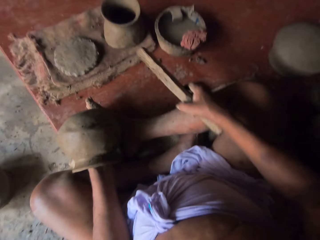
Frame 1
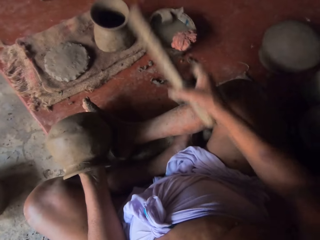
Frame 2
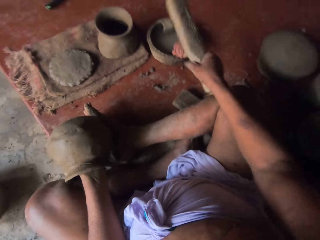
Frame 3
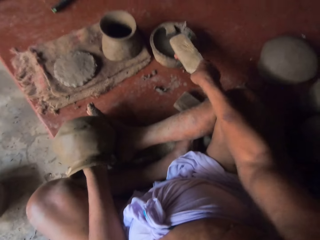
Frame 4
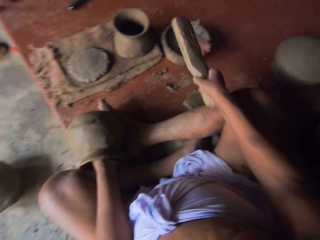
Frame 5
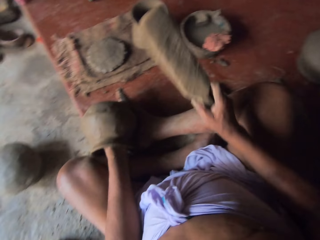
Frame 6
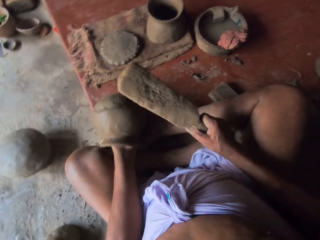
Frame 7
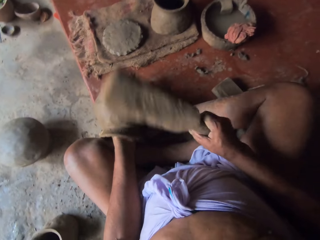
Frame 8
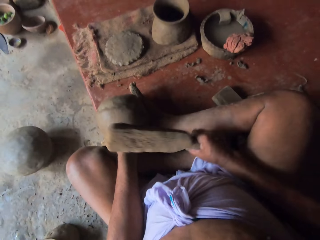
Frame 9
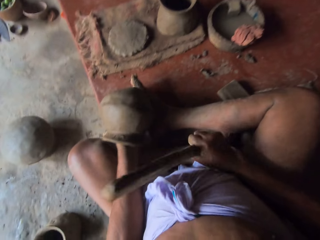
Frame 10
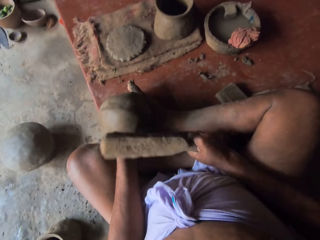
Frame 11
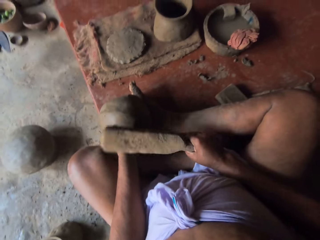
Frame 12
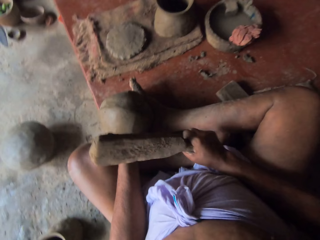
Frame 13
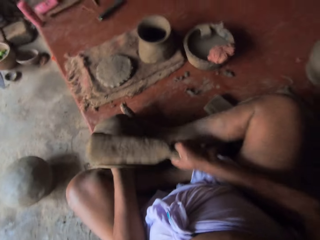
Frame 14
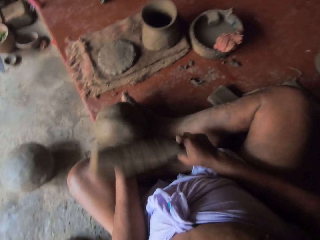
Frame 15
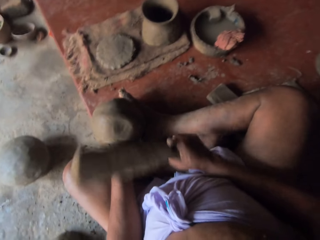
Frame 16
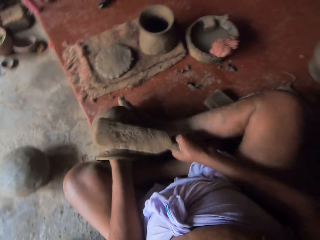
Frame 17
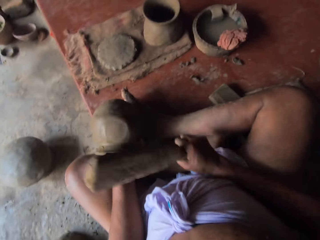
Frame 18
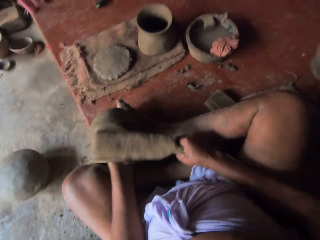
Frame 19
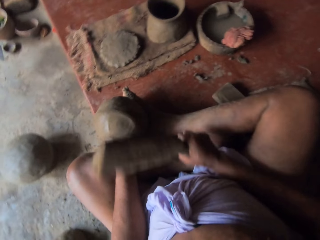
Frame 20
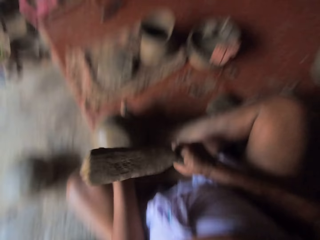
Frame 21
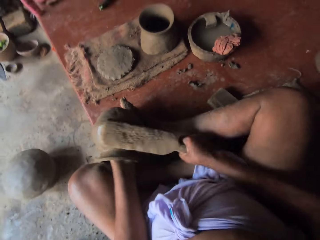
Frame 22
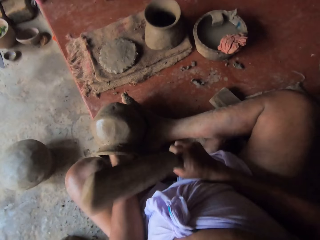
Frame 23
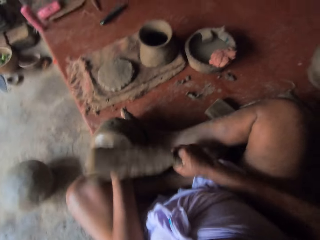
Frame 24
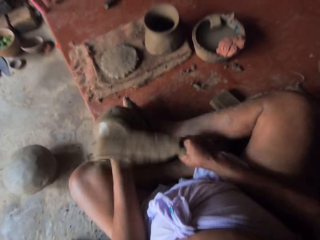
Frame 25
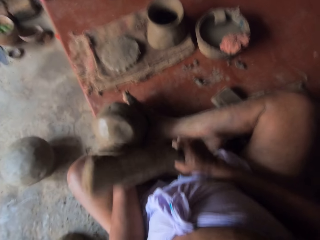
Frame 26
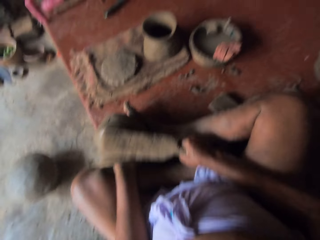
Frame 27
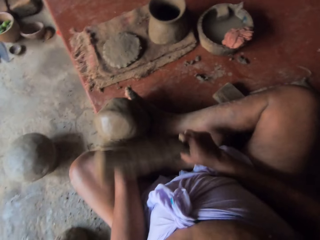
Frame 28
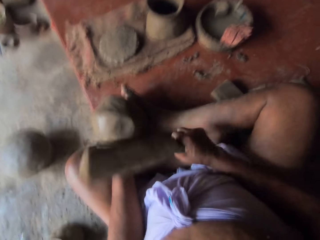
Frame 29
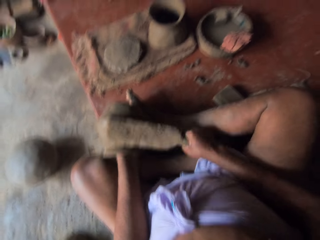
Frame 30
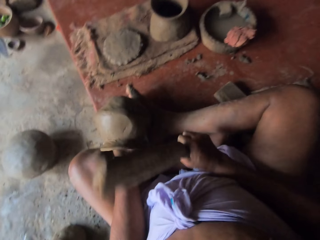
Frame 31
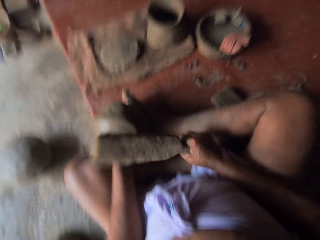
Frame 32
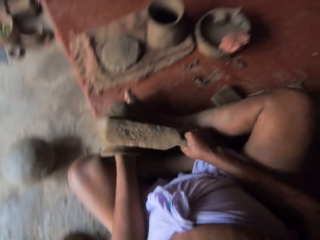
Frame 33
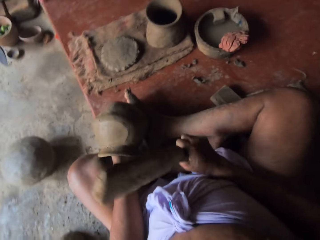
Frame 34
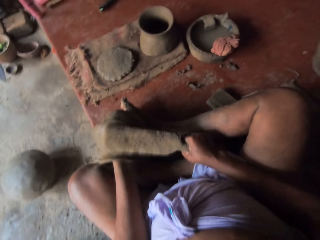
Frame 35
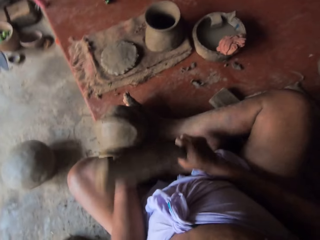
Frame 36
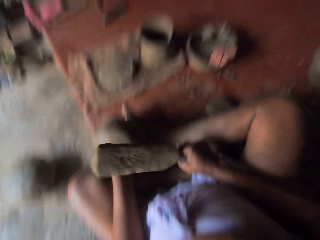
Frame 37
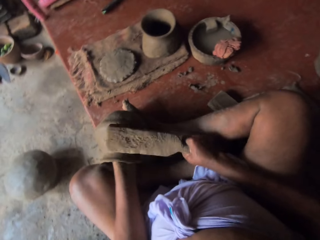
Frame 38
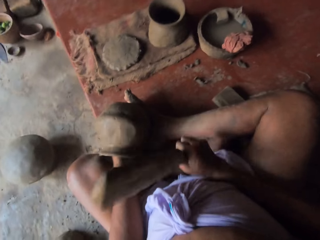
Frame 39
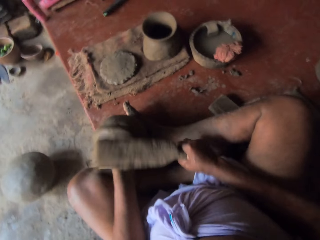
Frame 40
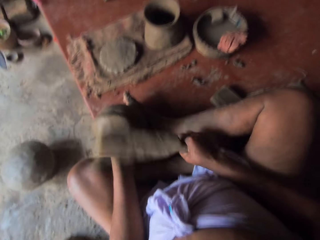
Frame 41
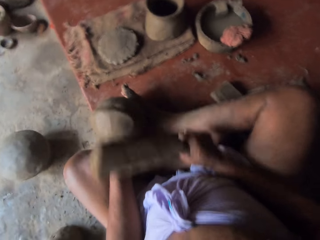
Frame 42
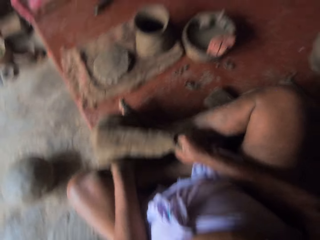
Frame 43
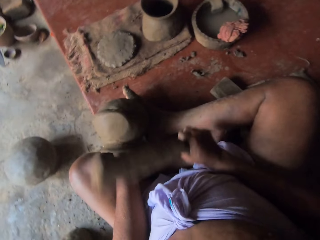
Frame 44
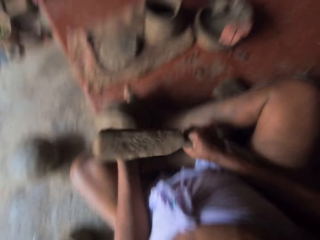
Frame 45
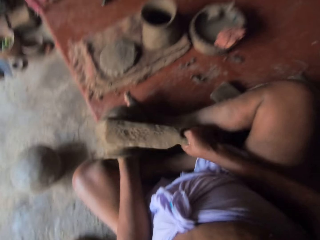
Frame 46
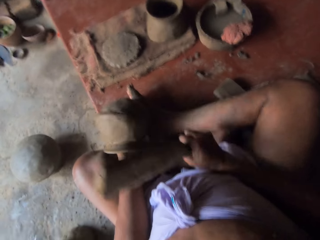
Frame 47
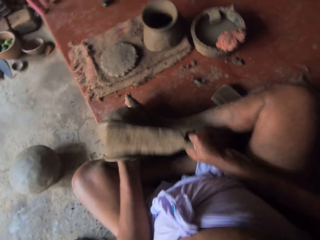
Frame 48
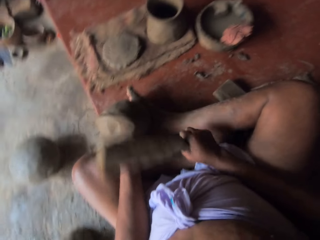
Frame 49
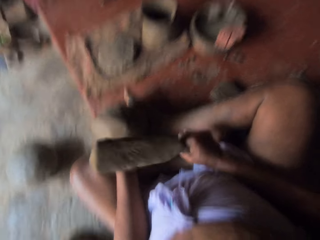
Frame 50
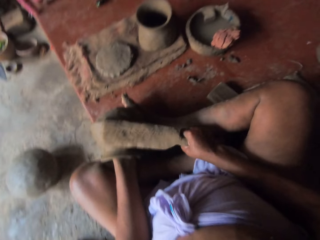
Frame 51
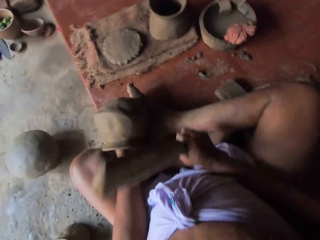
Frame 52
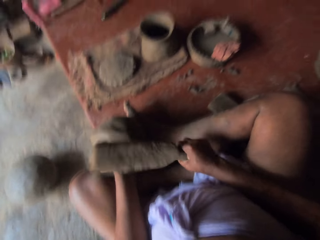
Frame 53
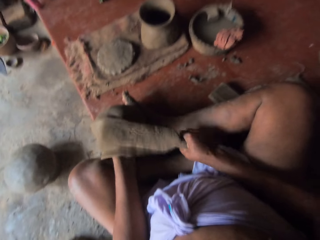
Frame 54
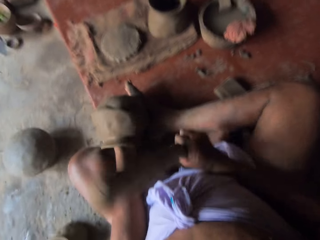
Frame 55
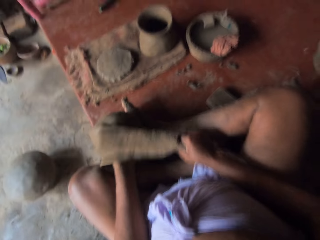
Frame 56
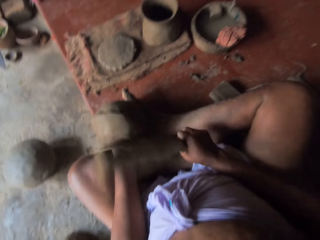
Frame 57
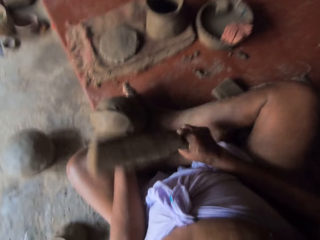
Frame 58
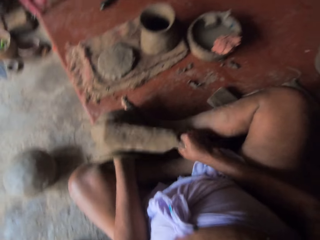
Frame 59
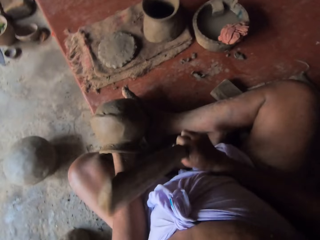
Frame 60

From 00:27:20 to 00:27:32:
The camera wearer dips the wood in water. They mold a pot. They hit the pottery with the wood.

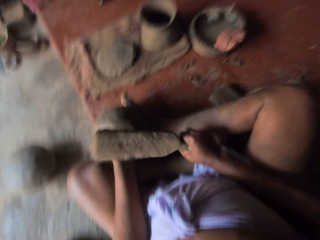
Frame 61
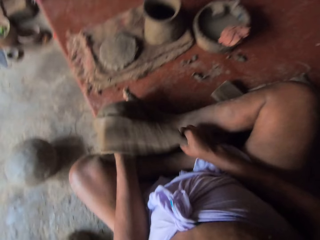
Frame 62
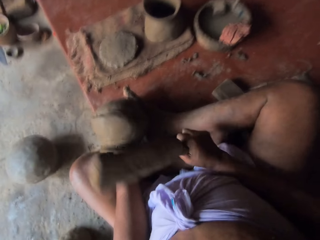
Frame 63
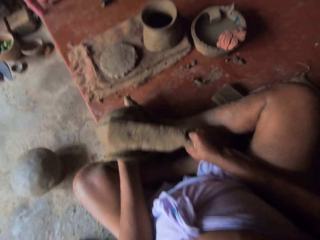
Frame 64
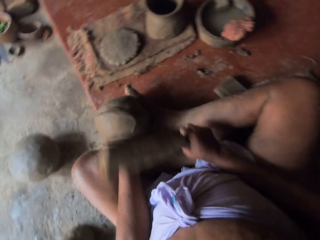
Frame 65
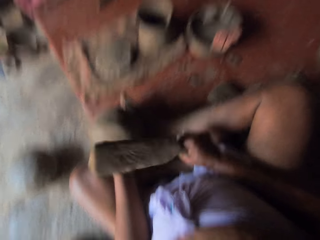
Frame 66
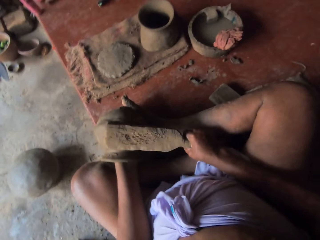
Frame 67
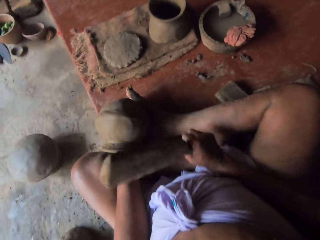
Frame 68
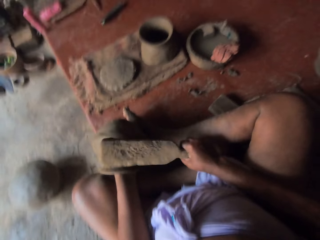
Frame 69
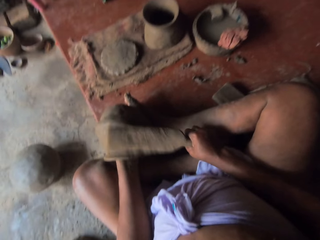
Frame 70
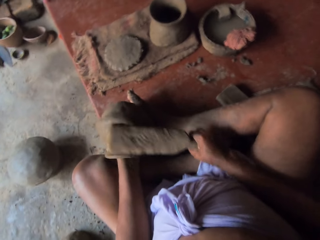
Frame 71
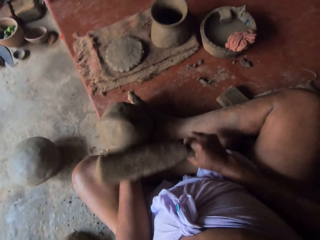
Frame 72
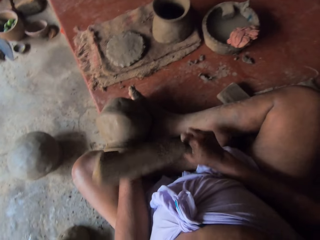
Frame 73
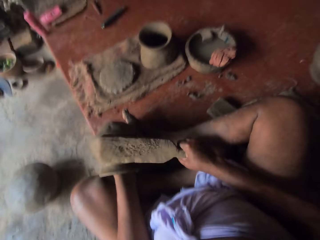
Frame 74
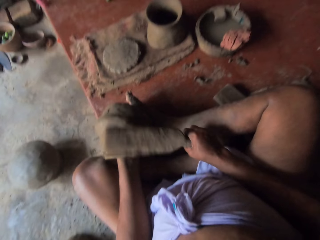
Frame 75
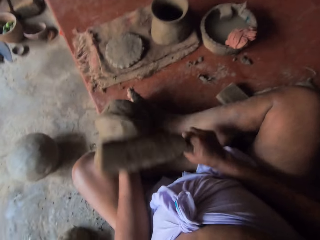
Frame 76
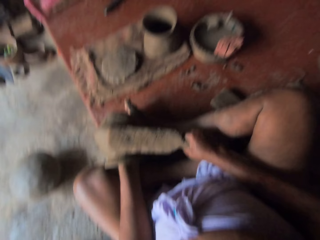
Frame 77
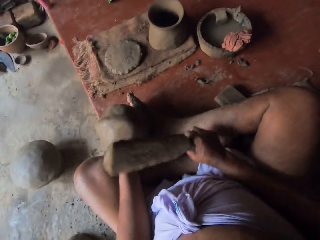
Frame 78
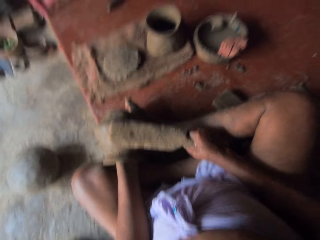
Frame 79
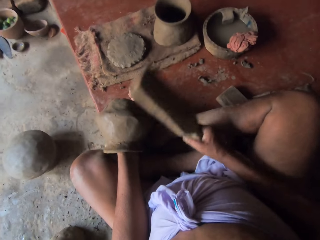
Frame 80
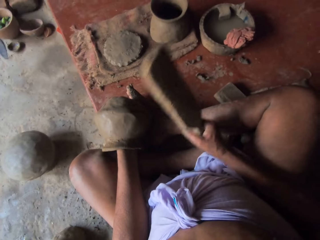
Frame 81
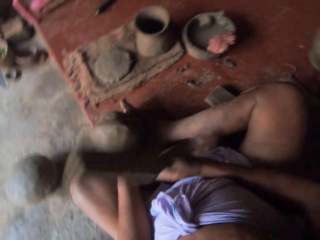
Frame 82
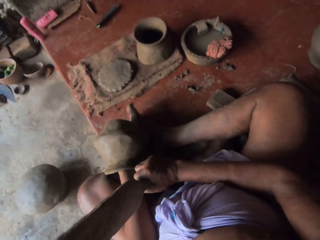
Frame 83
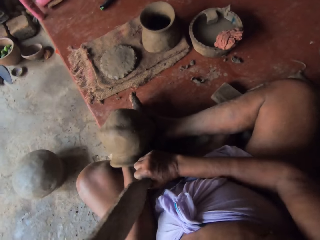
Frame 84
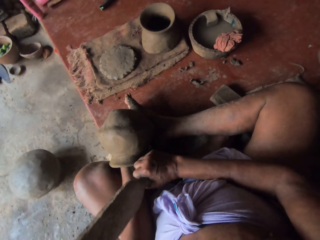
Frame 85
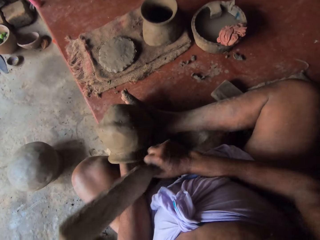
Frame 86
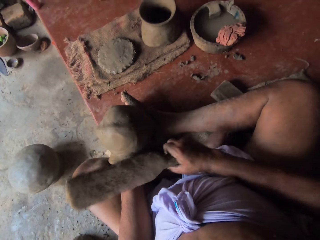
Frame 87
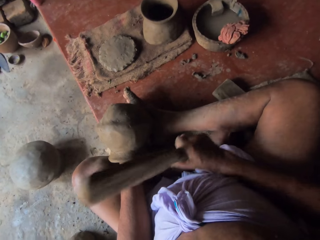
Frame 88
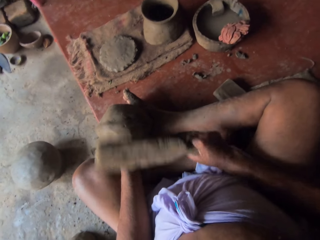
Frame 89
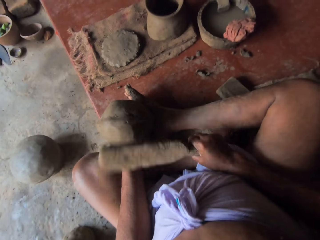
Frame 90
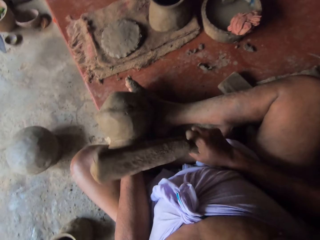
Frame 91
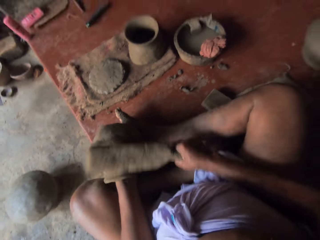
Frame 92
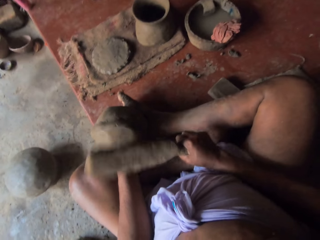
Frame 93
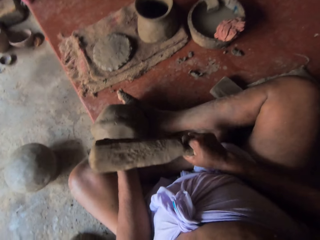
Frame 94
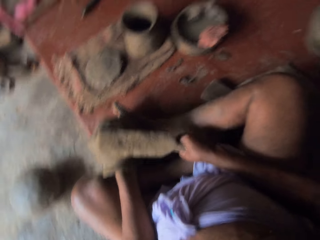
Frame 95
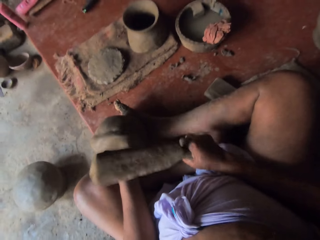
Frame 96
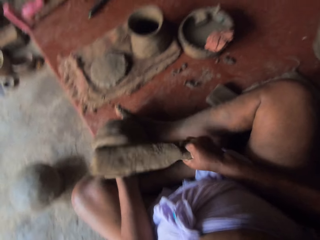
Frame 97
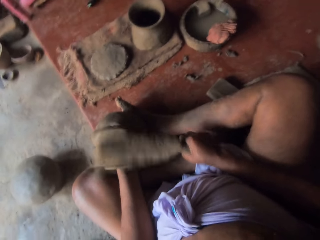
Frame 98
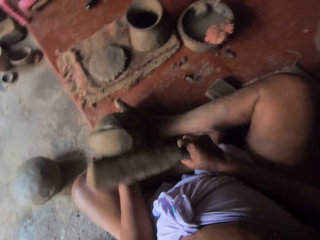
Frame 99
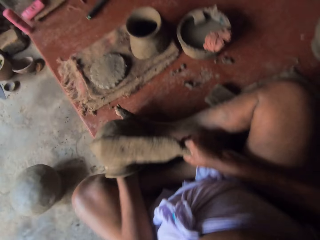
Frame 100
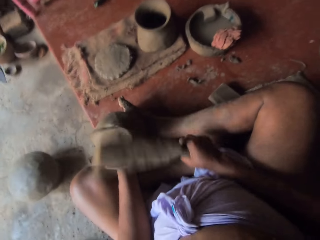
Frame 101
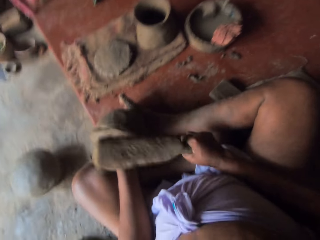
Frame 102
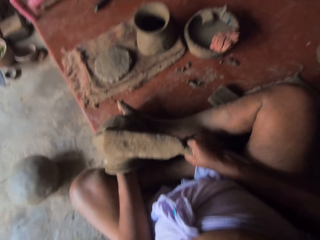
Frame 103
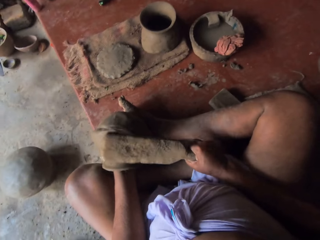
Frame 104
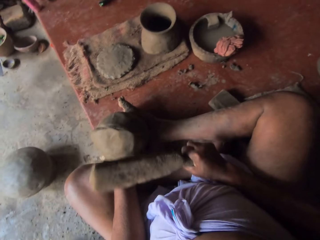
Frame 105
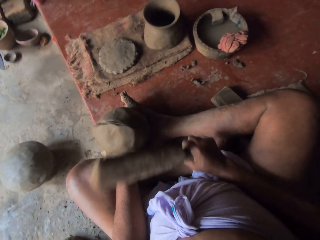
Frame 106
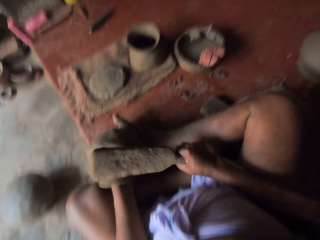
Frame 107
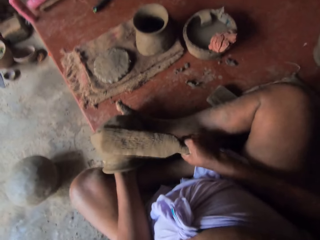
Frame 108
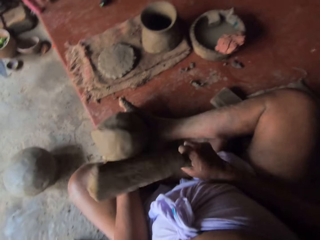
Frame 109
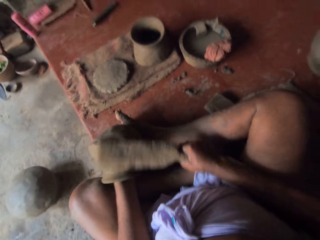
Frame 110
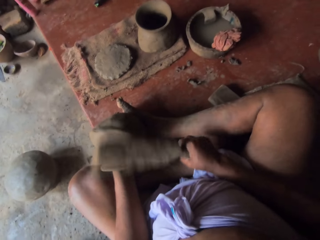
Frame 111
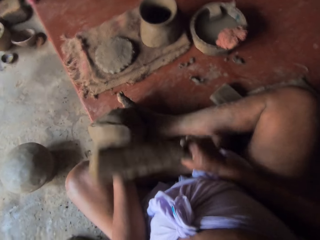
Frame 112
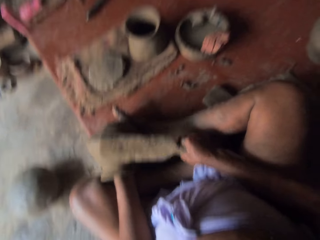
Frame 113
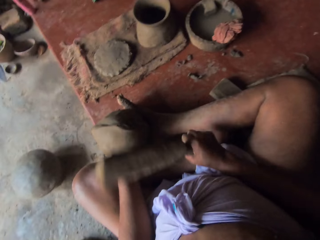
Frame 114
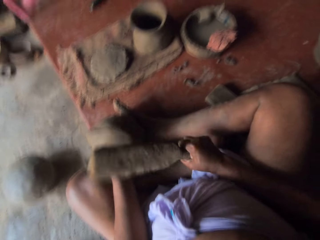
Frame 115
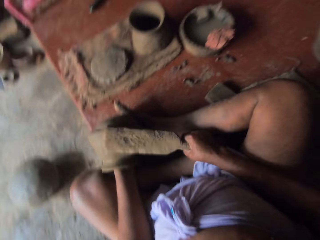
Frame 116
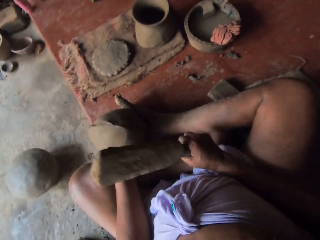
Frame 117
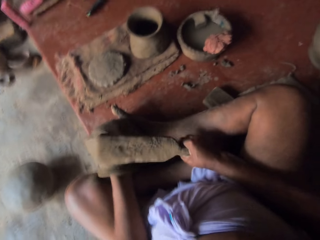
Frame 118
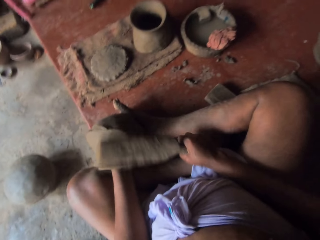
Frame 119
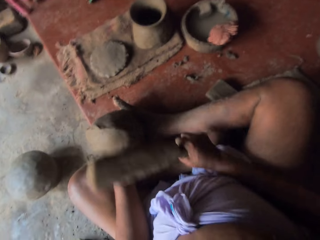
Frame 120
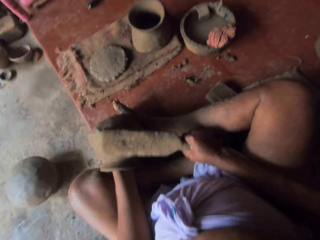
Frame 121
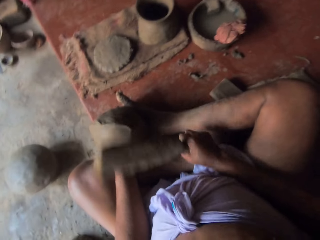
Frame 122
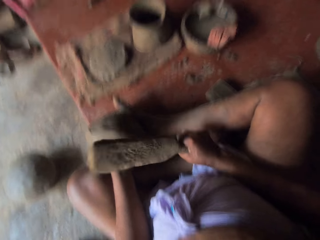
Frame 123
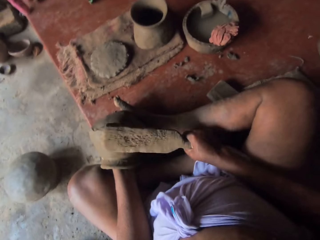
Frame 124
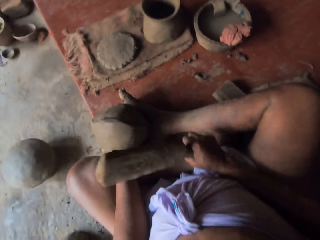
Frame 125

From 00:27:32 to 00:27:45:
The camera wearer adjusts the pottery. They hit the pottery with the wood.
